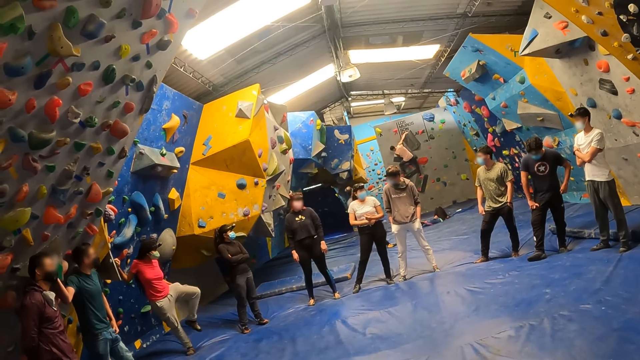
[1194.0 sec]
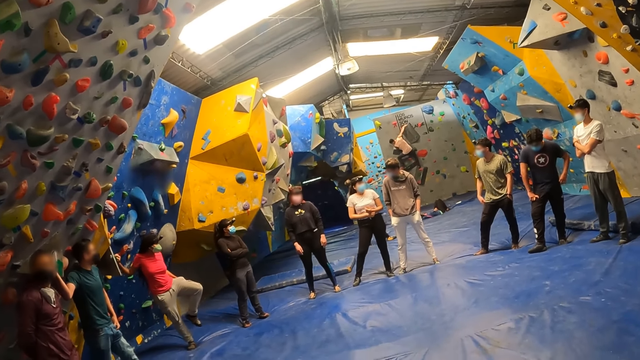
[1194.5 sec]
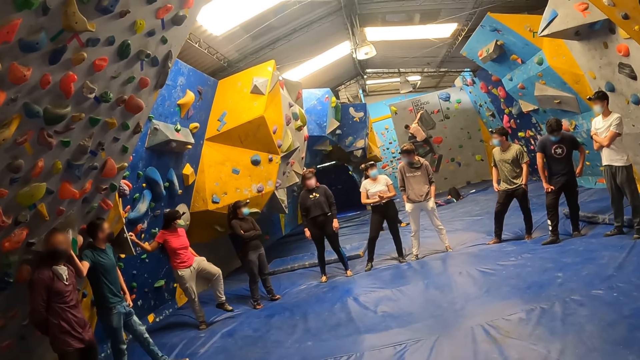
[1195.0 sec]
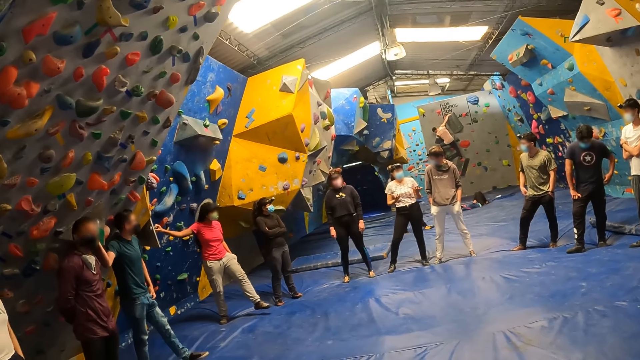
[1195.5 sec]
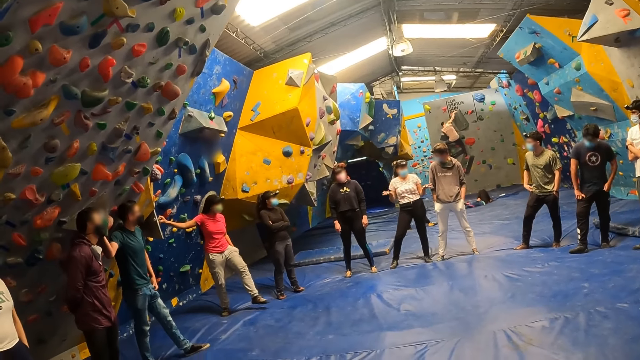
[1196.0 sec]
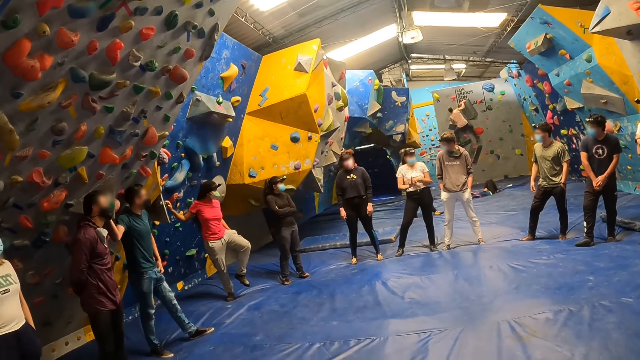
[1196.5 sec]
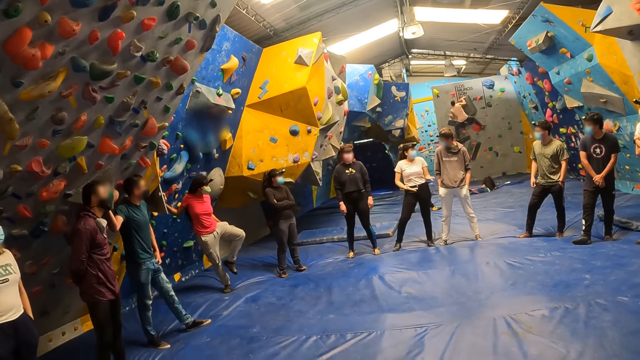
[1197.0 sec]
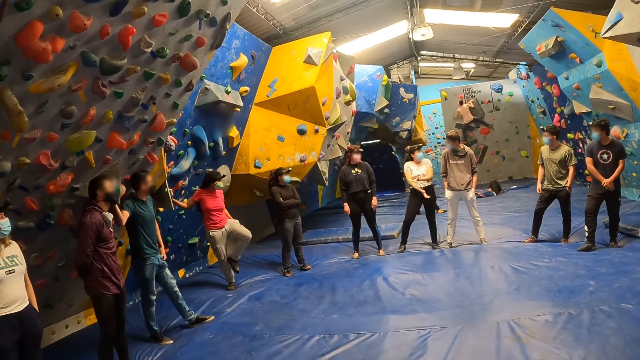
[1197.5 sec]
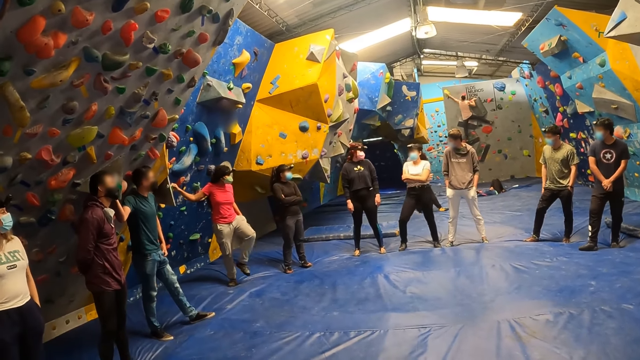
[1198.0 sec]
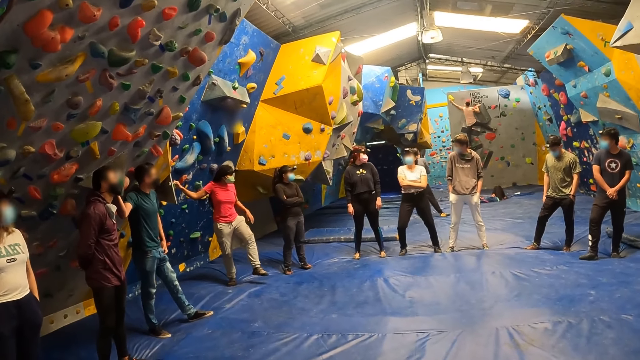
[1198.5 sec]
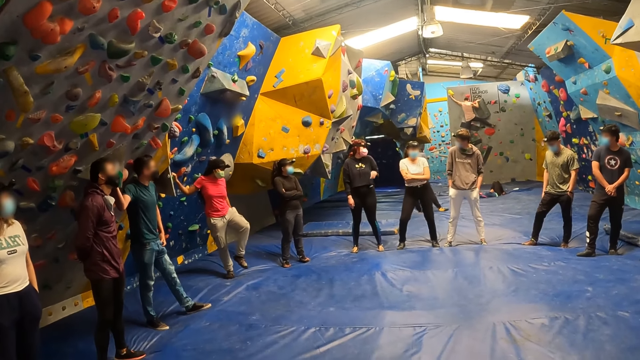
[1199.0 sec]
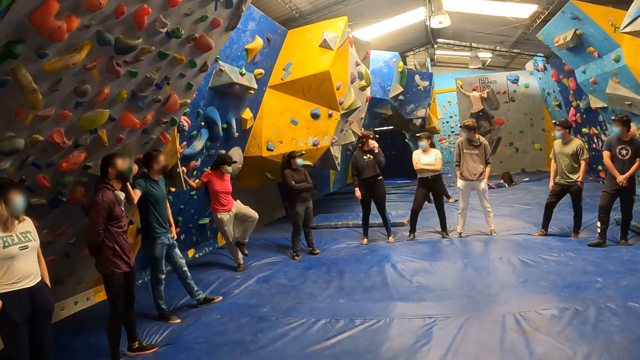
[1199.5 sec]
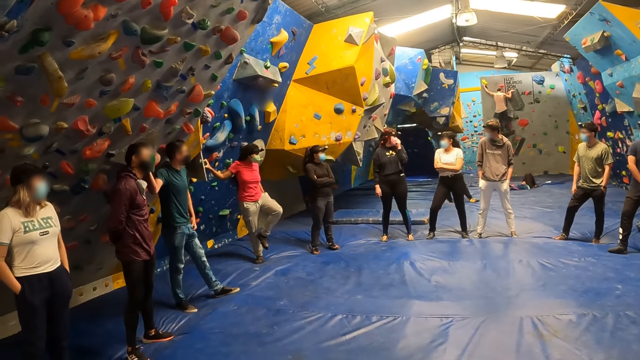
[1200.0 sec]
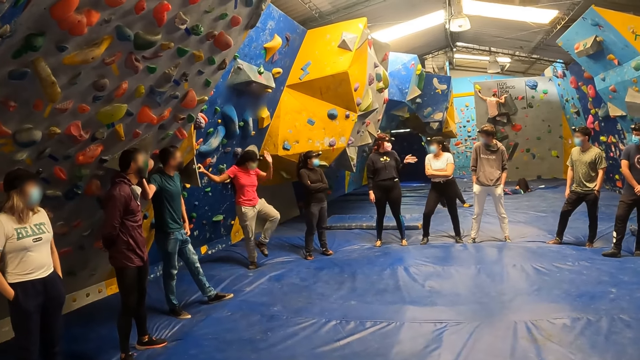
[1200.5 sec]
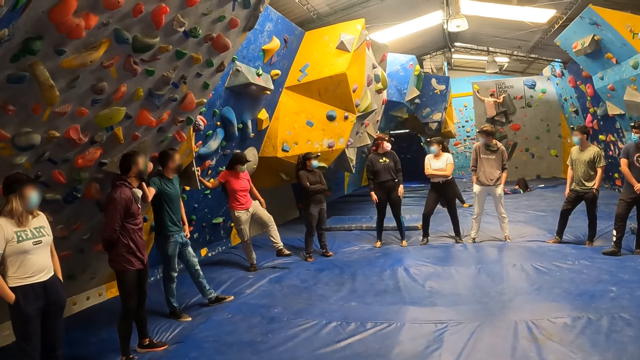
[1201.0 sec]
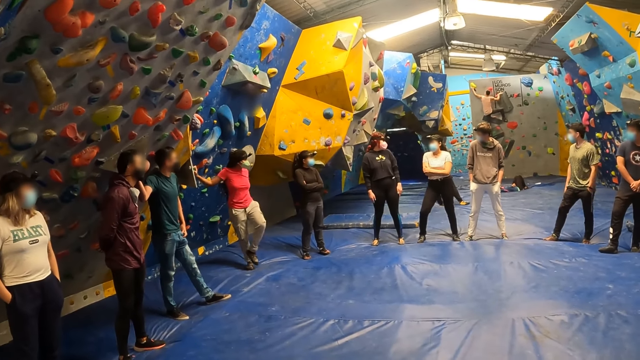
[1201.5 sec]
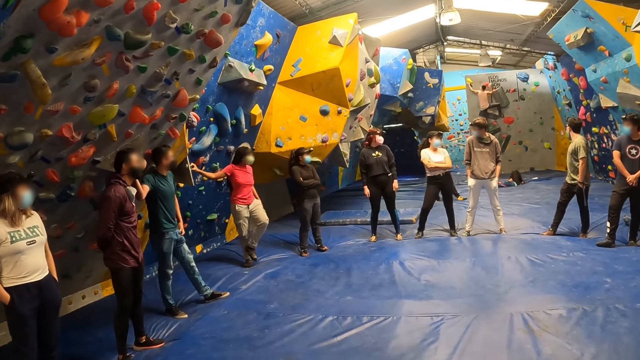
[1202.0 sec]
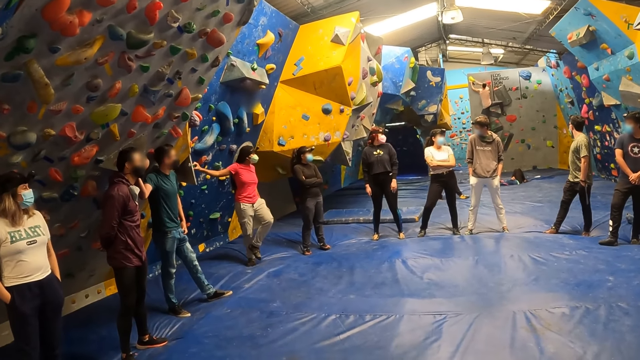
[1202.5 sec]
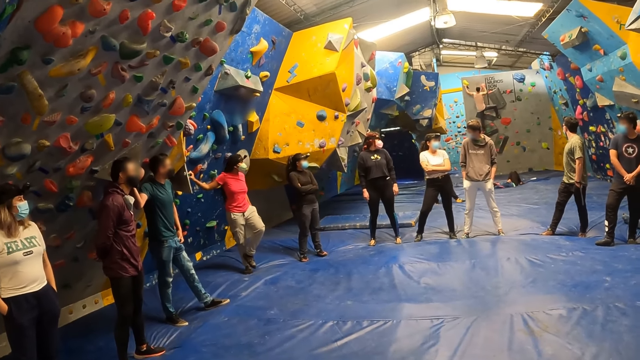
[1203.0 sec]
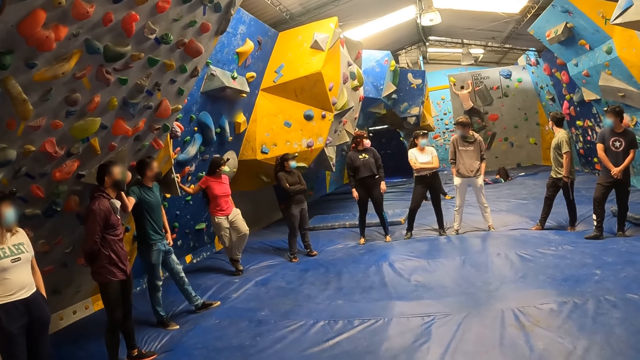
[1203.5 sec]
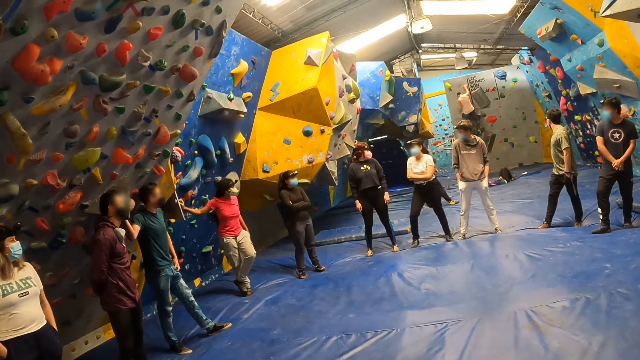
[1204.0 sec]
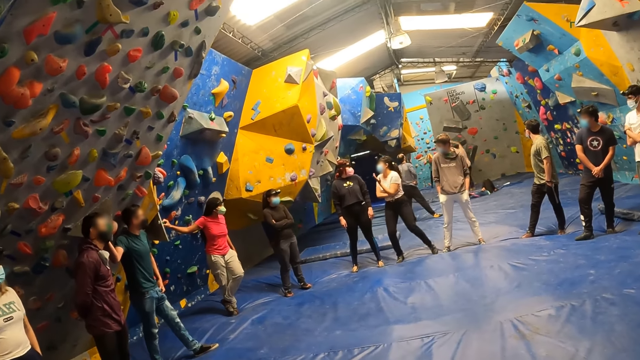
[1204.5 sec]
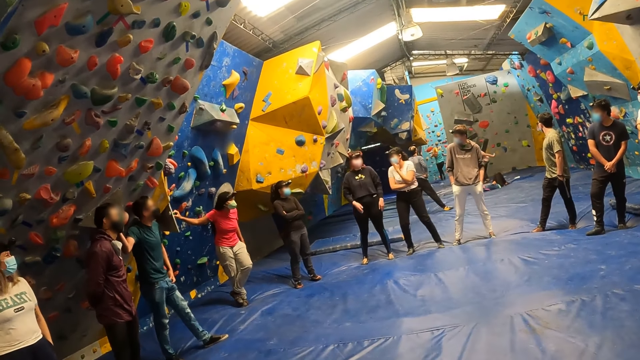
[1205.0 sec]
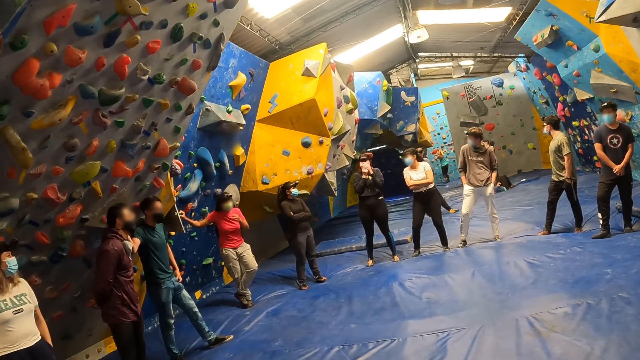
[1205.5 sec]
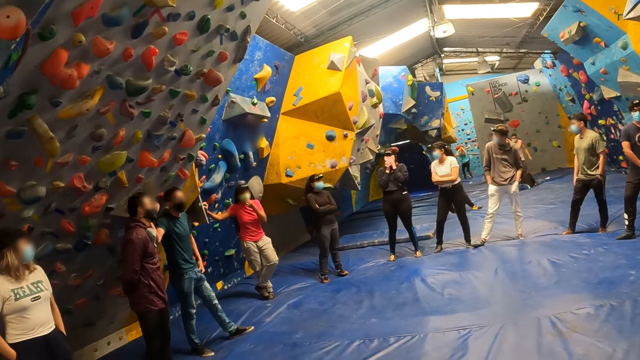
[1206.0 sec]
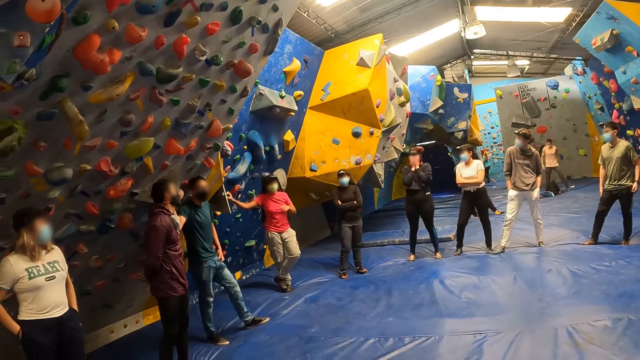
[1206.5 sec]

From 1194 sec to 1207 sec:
The woman folds her hands together. Another woman places her left leg on her right leg.

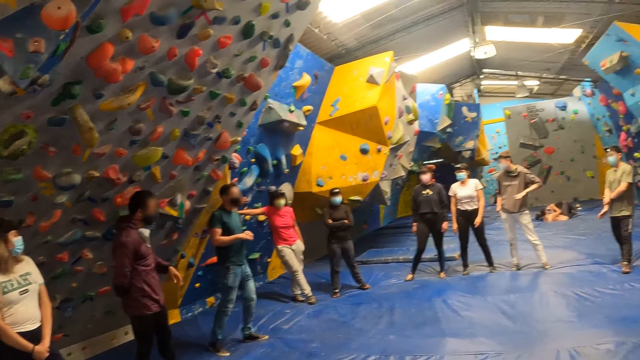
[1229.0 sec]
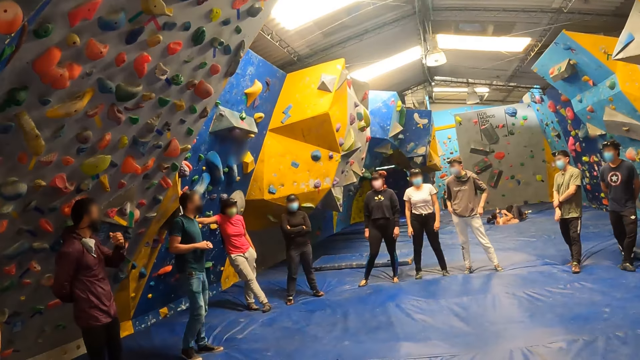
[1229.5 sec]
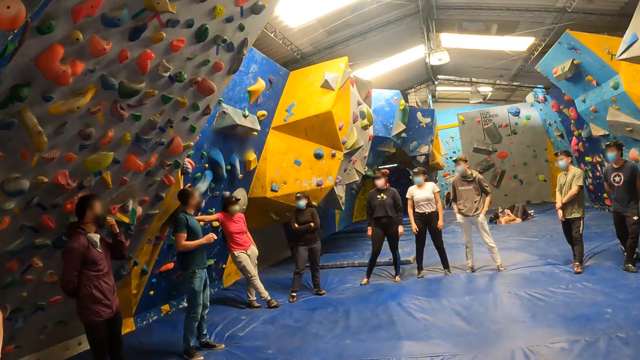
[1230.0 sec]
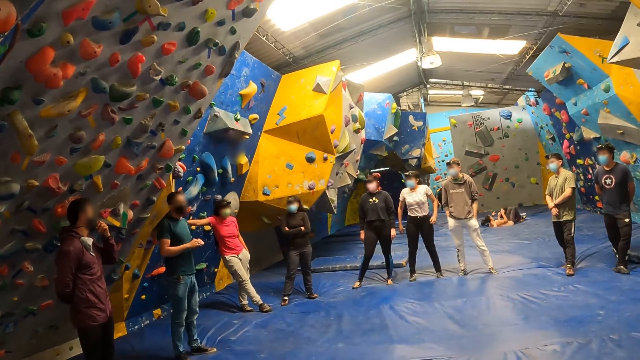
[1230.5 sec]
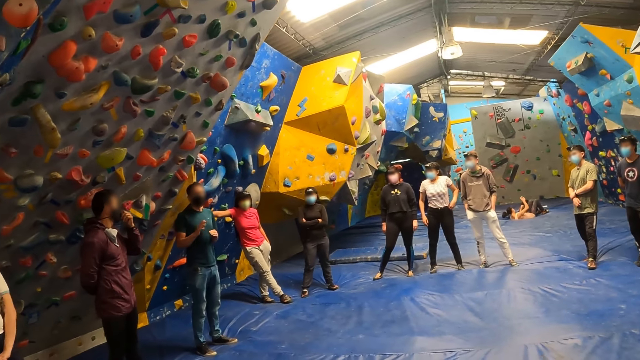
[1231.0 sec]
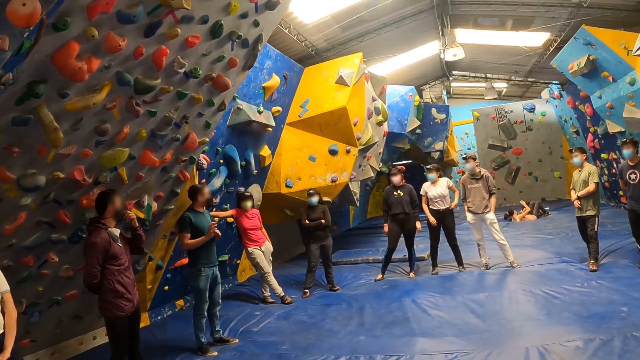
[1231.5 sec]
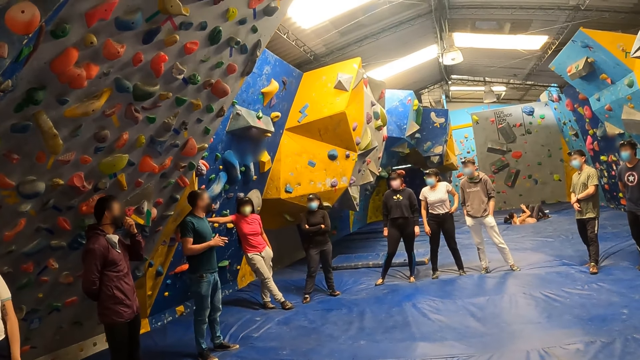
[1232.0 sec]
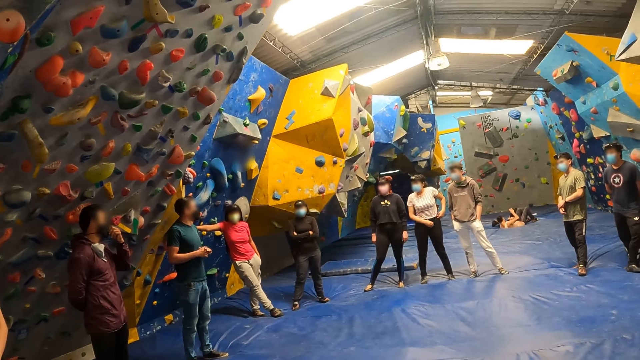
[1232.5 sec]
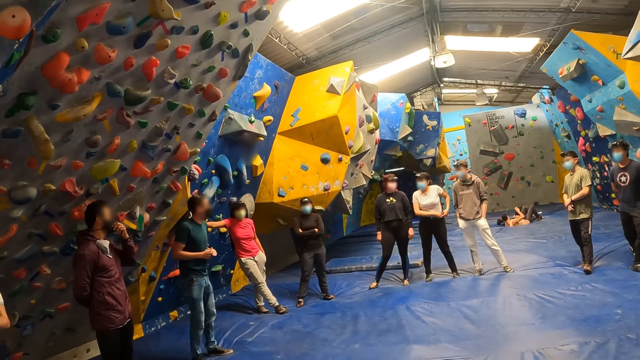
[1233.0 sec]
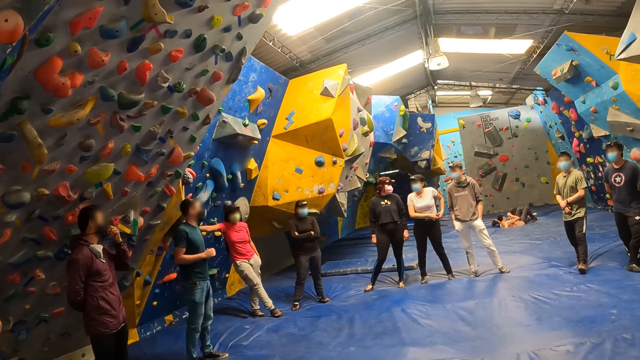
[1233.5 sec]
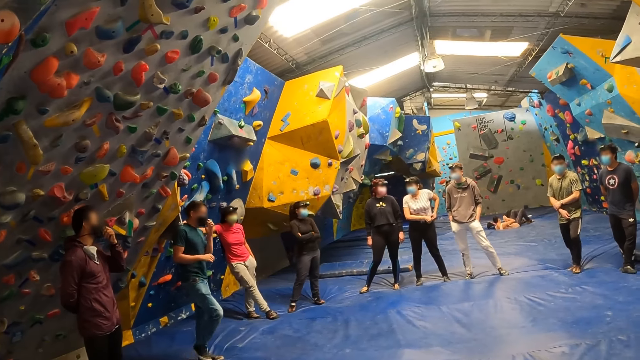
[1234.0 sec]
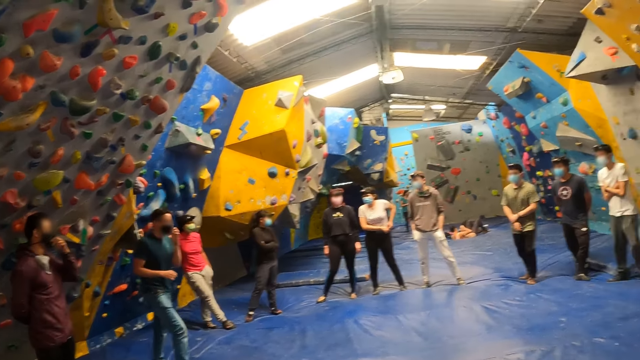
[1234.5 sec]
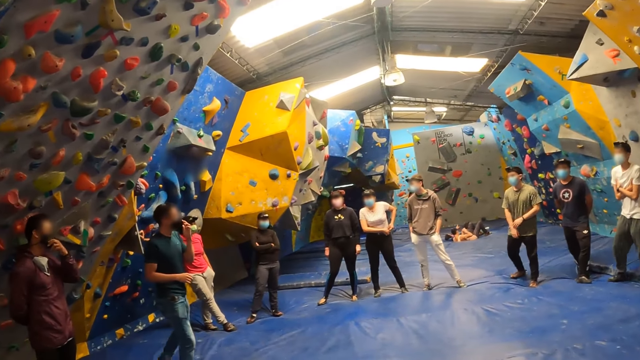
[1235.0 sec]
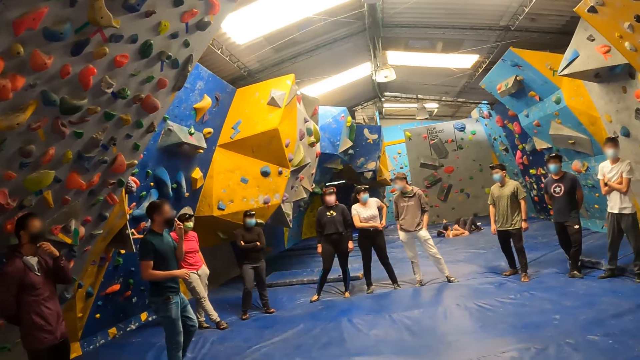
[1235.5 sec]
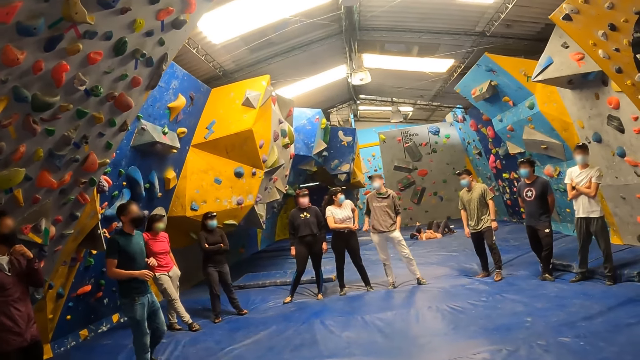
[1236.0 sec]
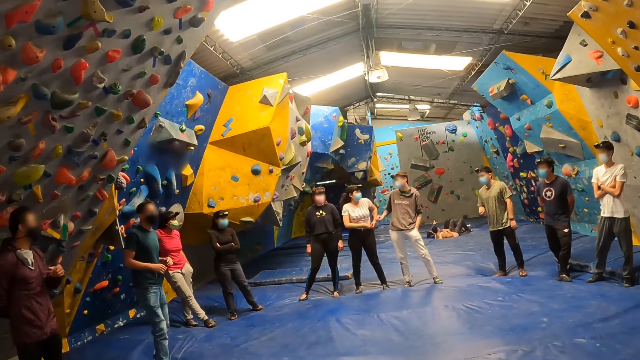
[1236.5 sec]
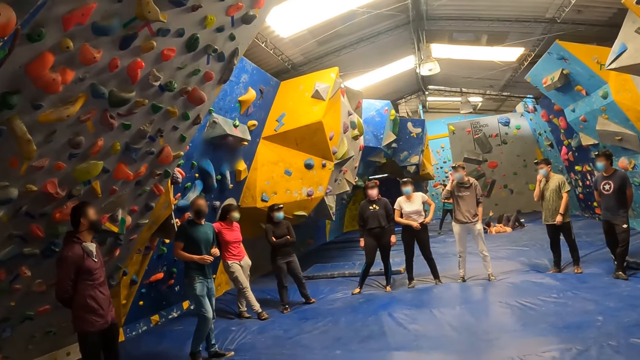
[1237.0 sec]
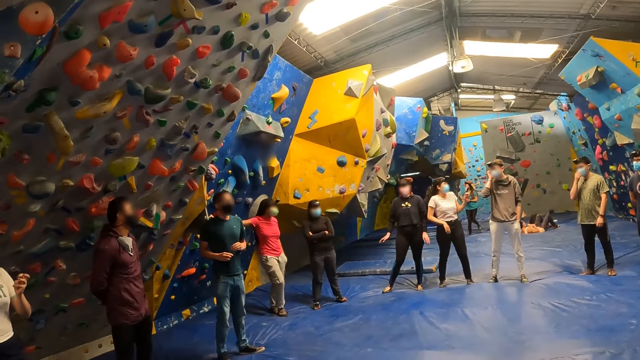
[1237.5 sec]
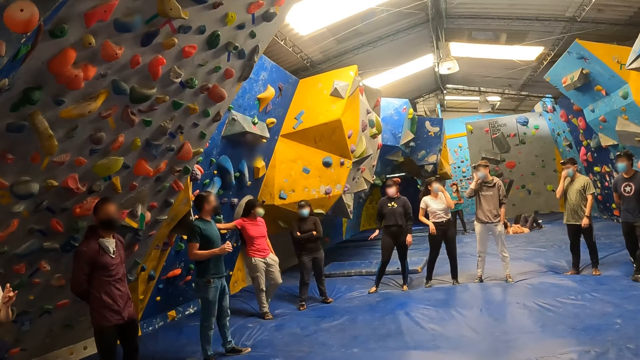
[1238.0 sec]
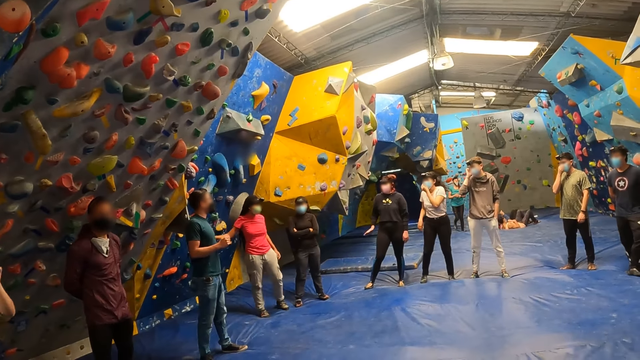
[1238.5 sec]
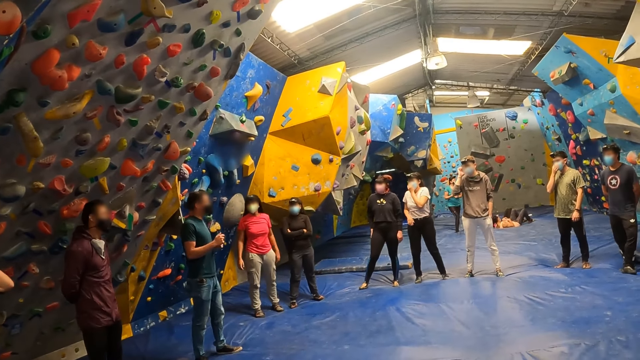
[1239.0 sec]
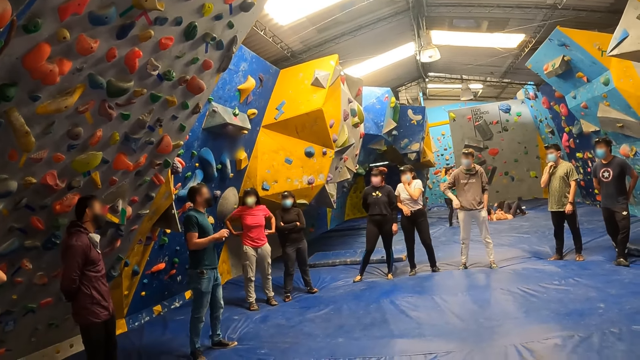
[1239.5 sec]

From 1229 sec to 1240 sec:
The instructor addresses the camera wearer and a group of people.
